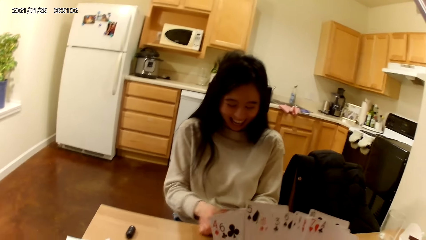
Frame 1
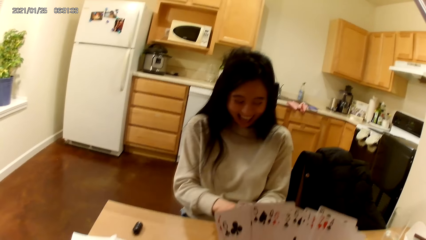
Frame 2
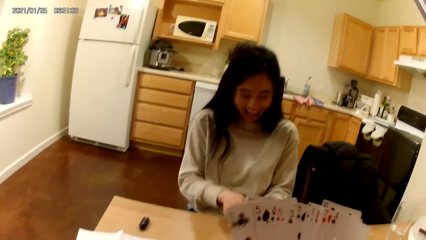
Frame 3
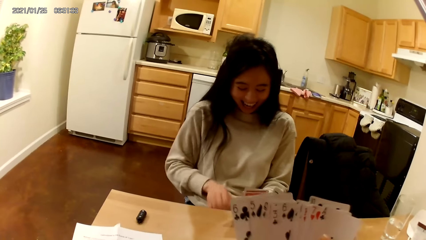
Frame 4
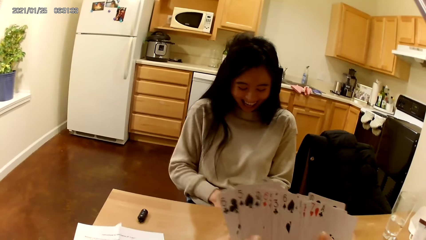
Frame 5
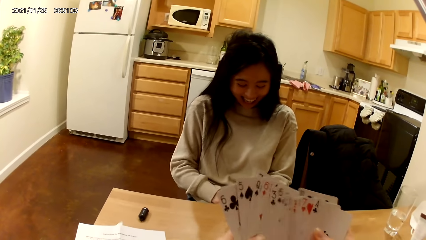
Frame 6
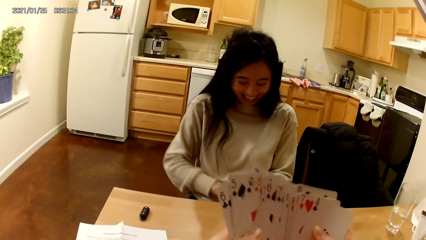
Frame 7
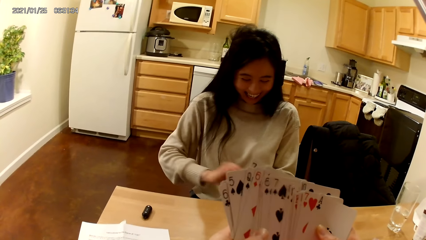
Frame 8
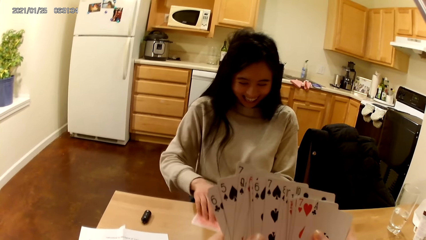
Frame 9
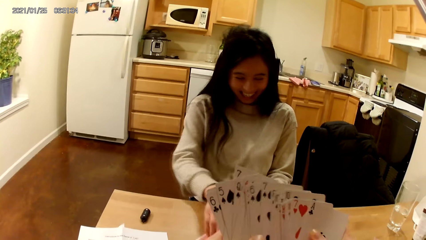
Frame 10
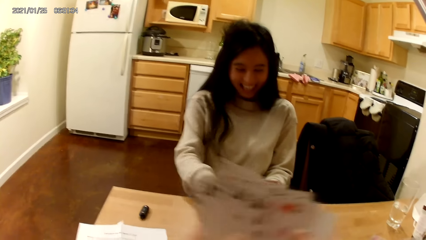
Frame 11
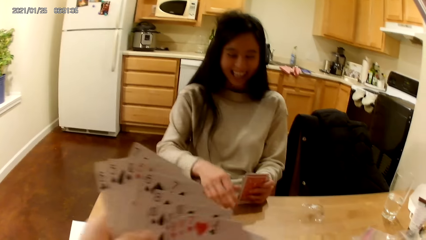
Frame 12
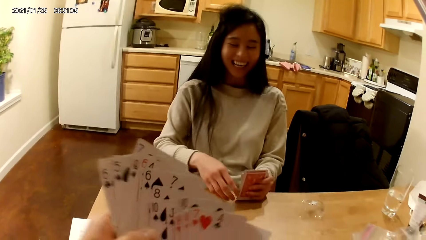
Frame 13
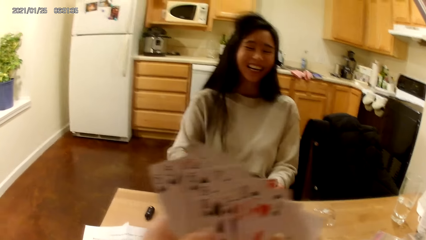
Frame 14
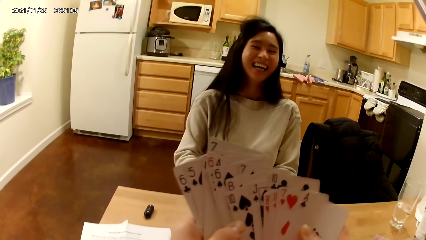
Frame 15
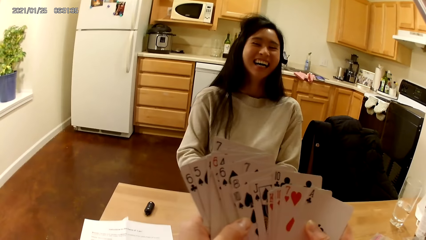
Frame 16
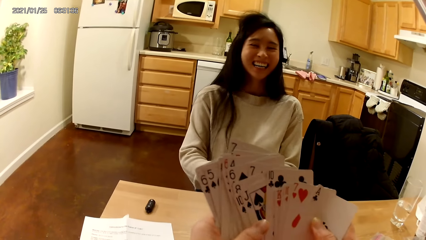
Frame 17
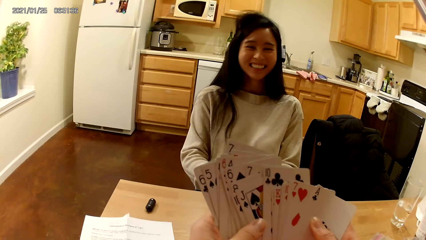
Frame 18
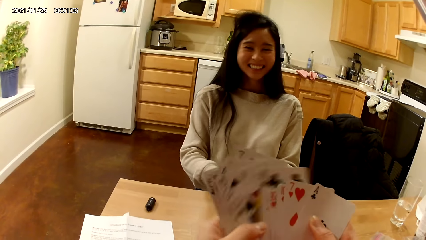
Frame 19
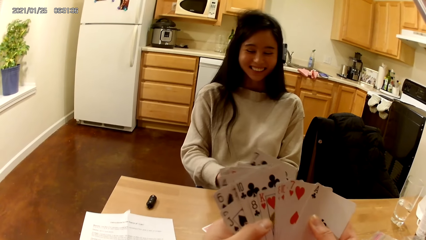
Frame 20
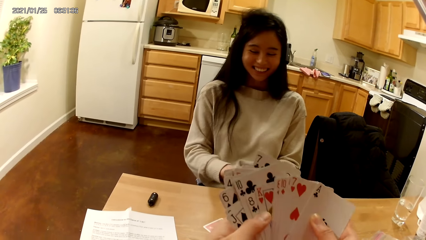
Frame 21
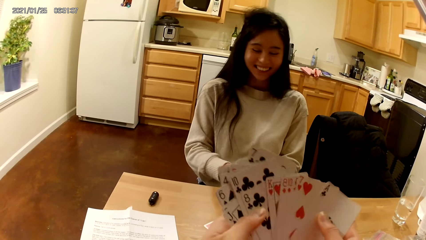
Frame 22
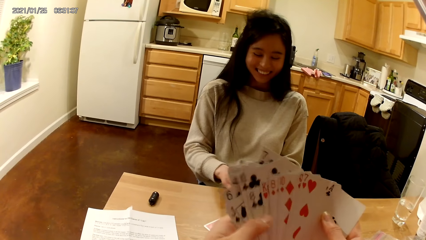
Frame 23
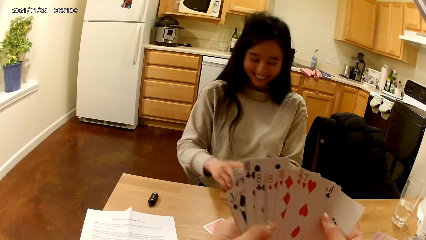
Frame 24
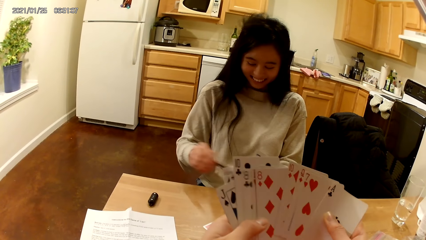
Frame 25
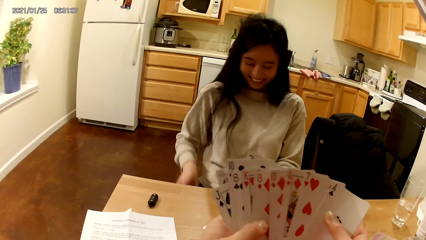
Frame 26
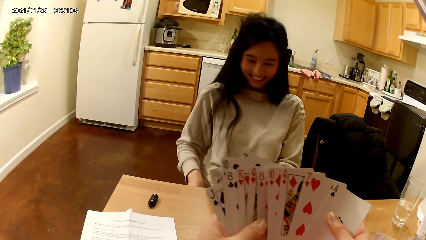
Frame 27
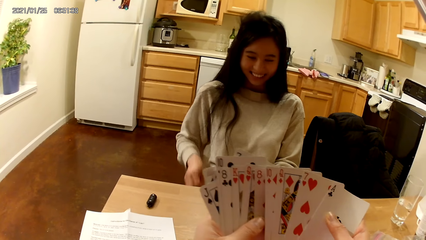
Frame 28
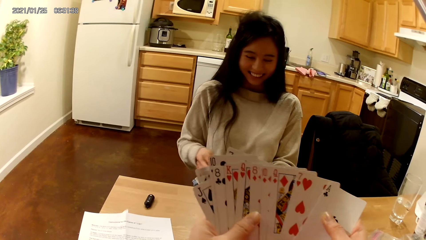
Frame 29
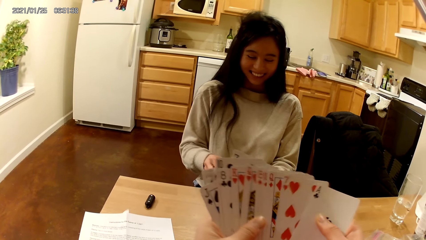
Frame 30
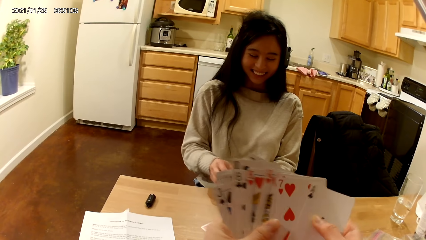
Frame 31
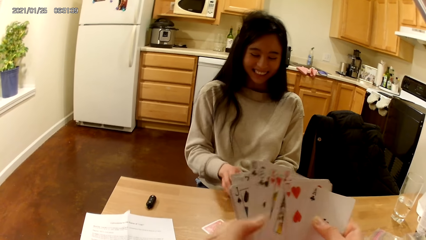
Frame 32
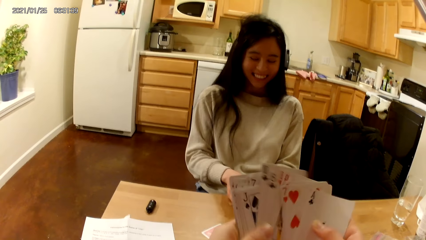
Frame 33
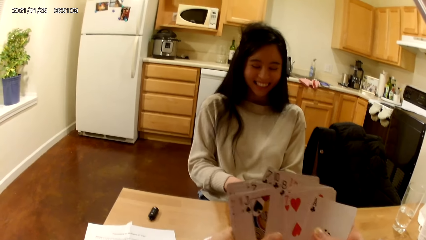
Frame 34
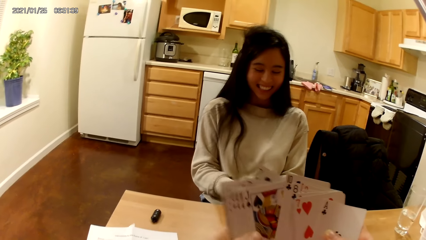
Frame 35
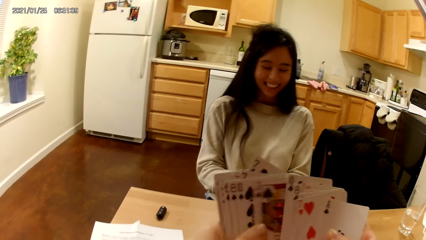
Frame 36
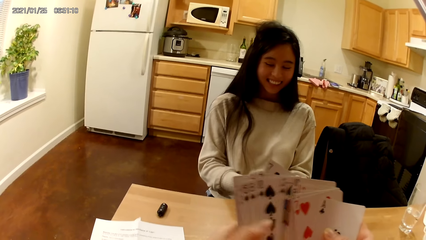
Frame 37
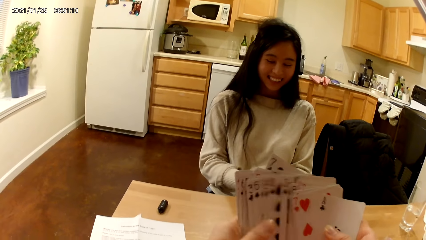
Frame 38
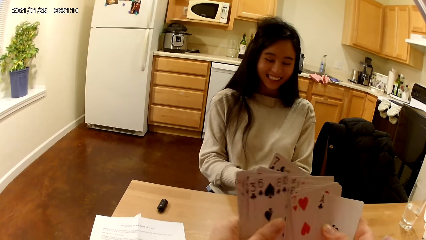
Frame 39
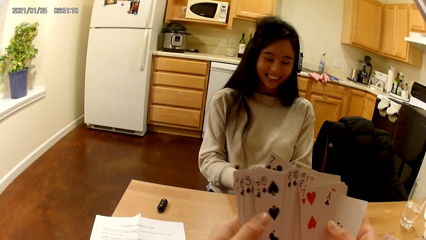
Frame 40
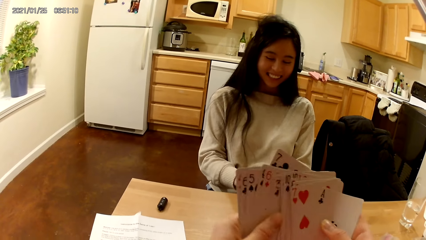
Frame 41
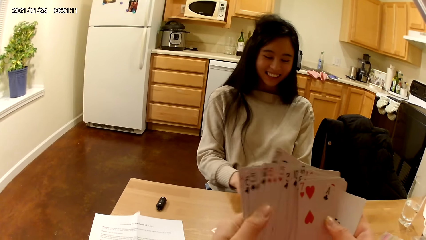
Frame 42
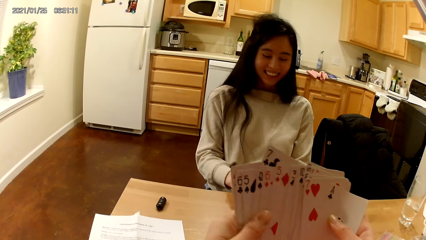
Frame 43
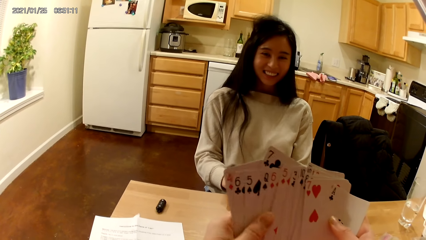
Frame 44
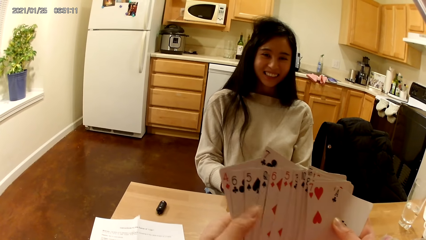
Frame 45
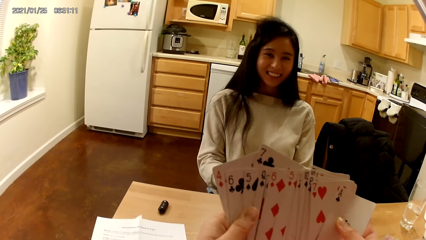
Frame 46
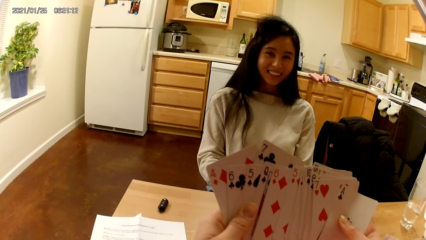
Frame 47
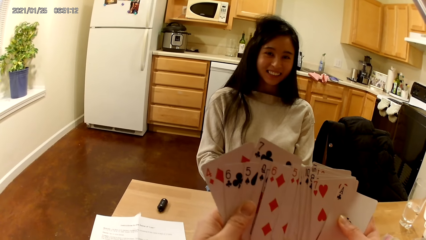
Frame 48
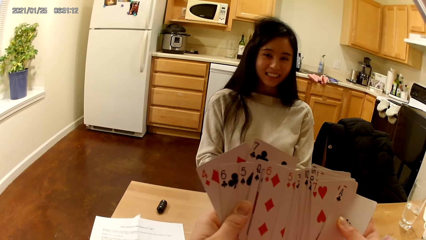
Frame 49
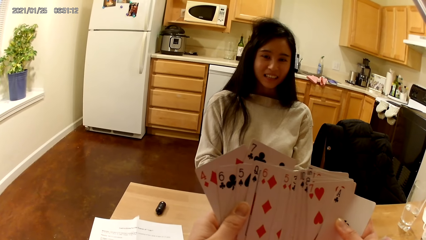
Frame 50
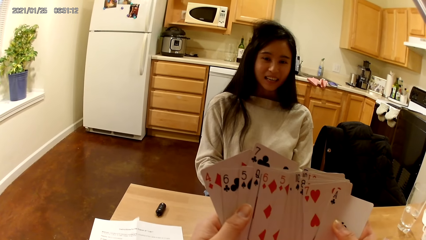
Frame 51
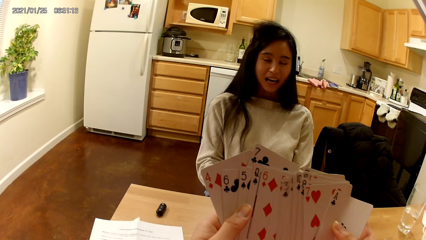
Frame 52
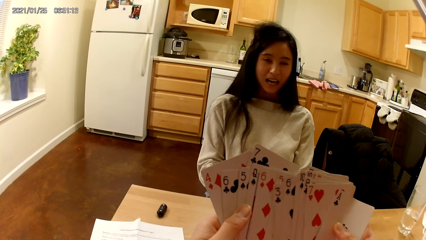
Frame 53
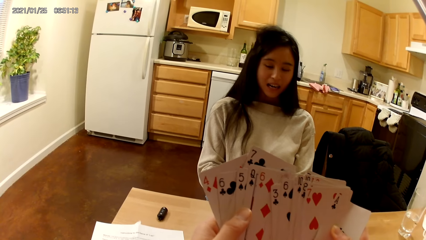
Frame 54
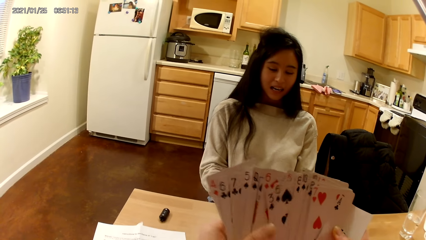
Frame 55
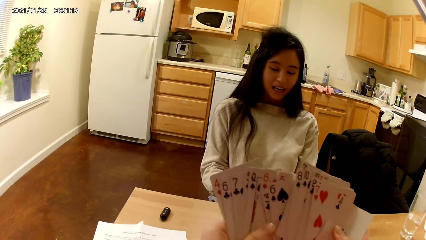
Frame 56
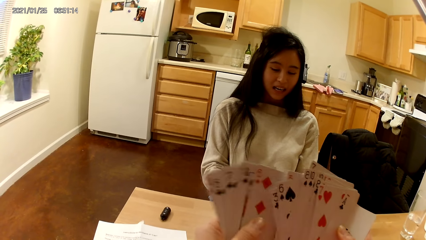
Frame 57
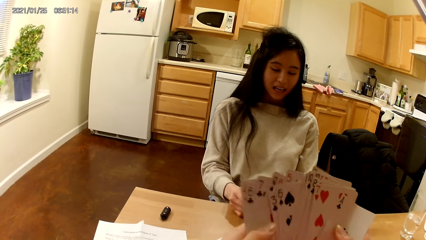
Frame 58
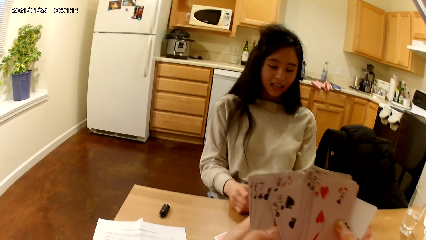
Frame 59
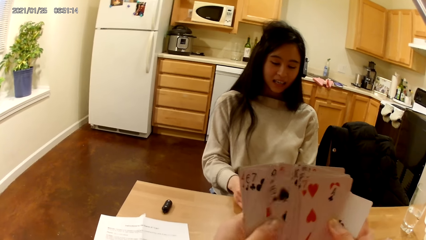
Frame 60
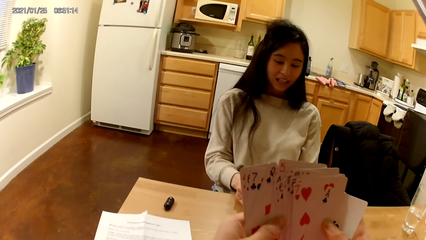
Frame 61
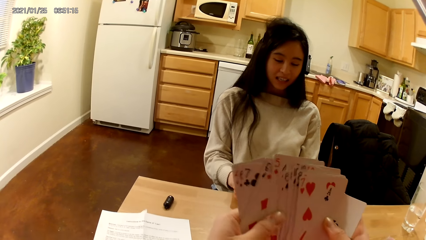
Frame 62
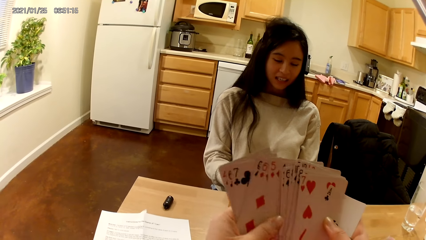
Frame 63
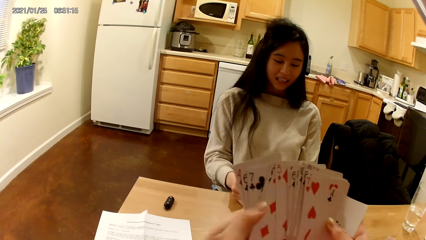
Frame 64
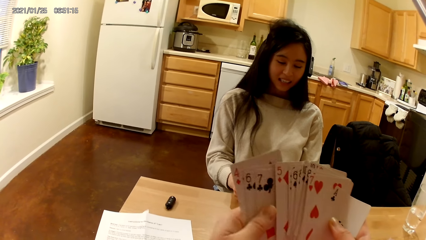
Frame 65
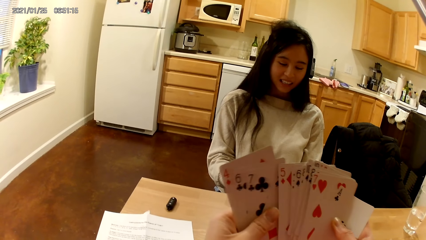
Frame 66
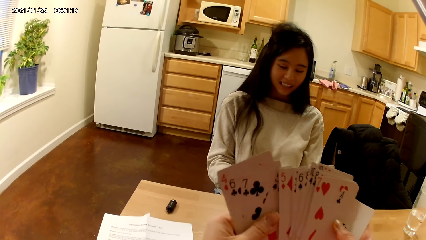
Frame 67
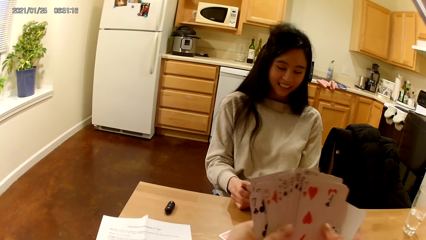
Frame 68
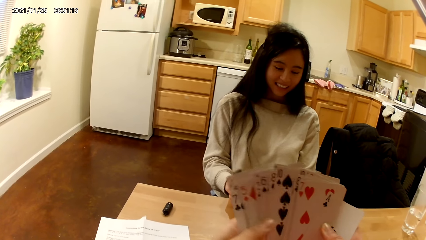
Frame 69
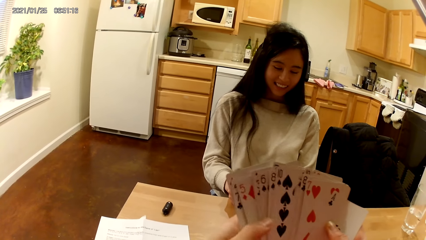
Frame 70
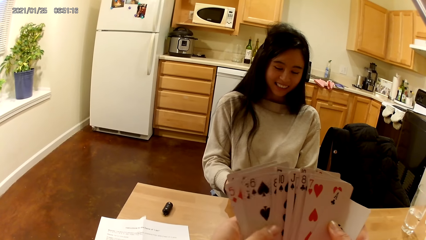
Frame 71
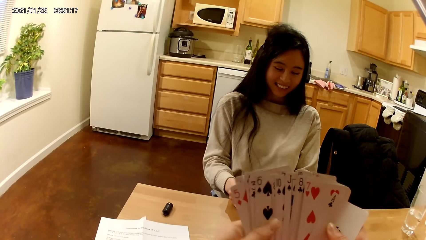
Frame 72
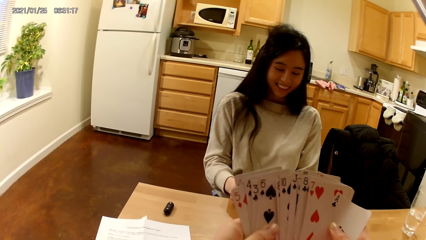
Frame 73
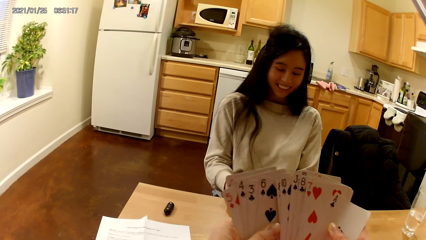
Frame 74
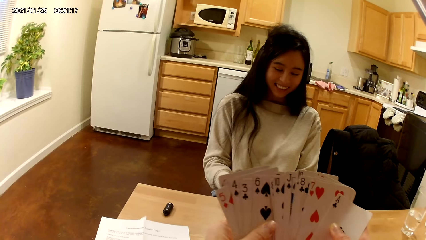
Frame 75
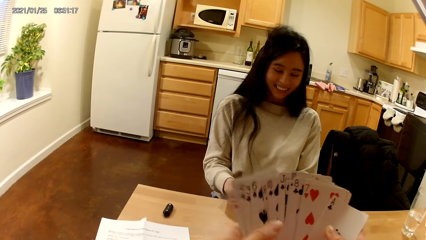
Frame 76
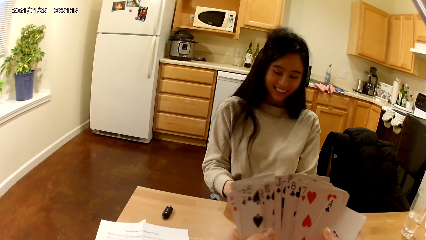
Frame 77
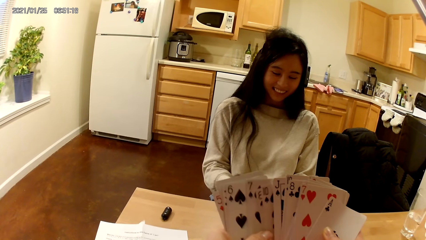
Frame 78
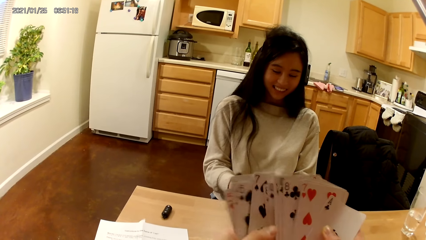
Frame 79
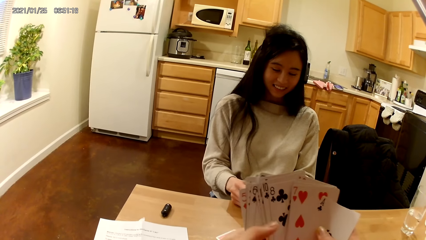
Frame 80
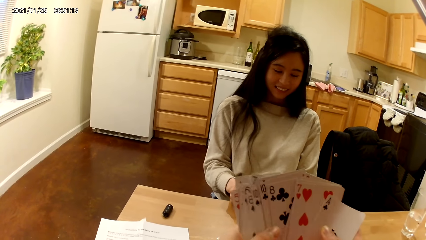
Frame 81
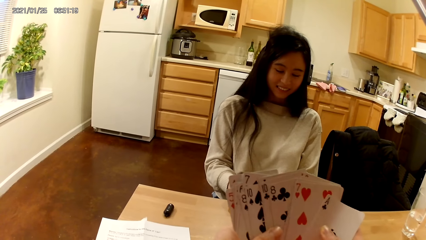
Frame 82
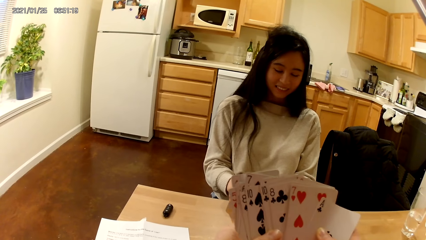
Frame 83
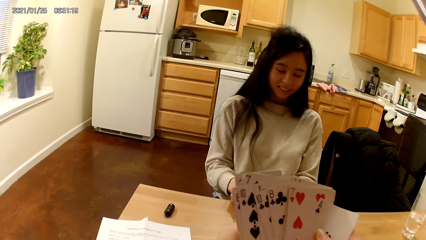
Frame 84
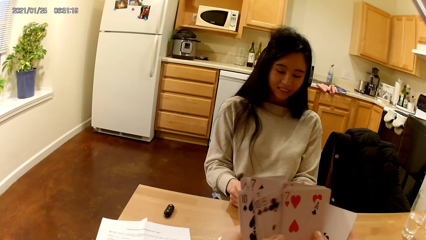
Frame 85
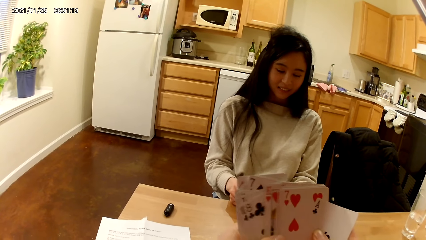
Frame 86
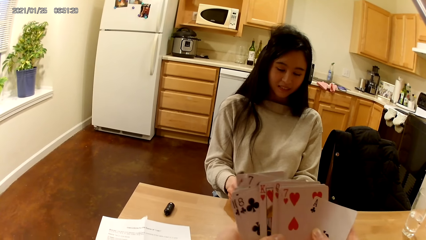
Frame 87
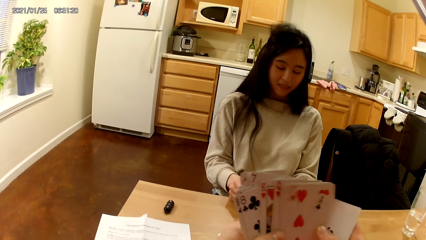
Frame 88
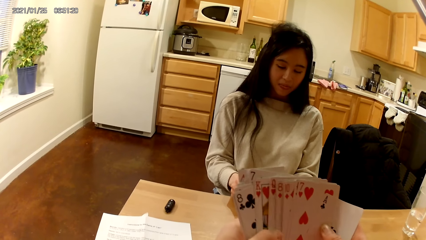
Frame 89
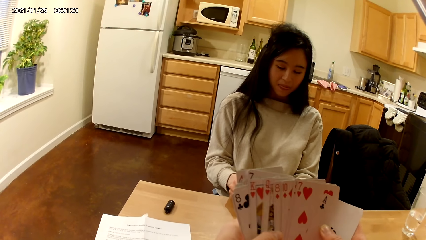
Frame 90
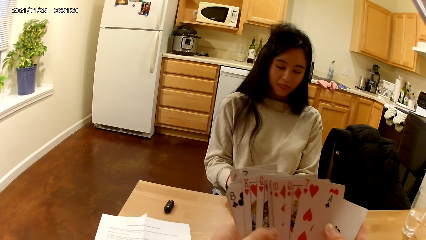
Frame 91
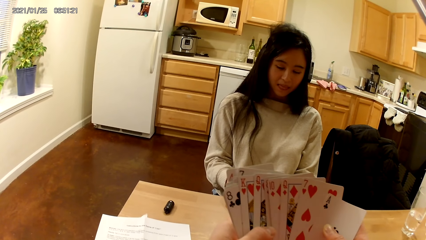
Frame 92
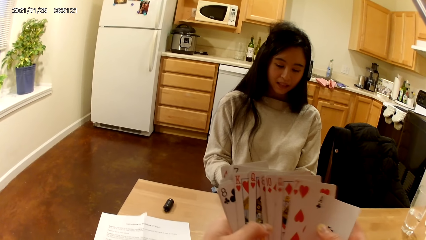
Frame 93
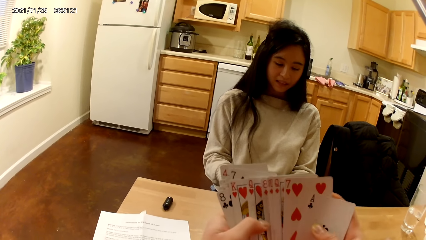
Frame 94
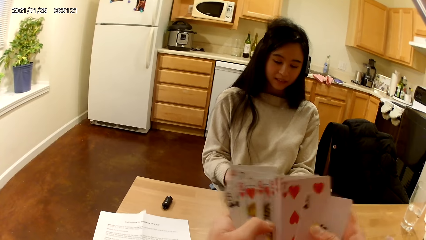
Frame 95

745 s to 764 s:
The woman picks a playing card from her lap with her right hand, drops the playing card on the table face down with her right hand, slides the playing card on the table with her right hand, and holds the deck of playing cards face up to her with both hands. The camera wearer moves the hand holding the cards. The woman picks a playing card from her lap with her right hand, moves the hand to the thigh, and tucks the playing card into the playing cards in her left hand with her right hand. The camera wearer arranges the cards. The woman spreads the playing cards in her hands with both hands.
